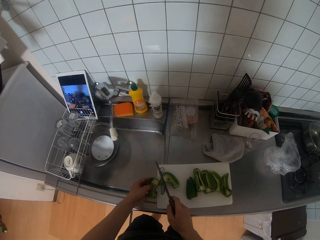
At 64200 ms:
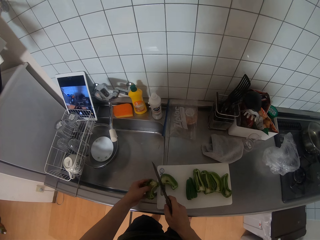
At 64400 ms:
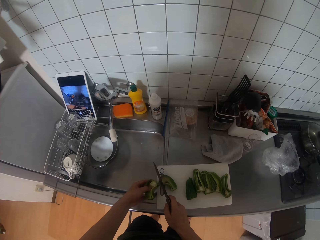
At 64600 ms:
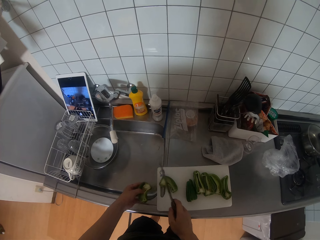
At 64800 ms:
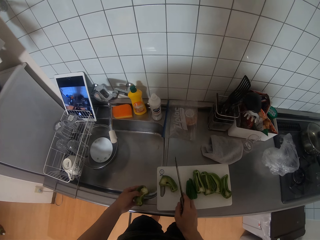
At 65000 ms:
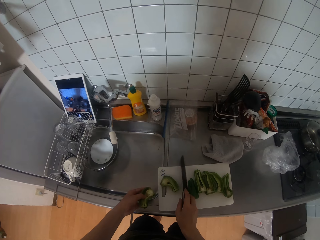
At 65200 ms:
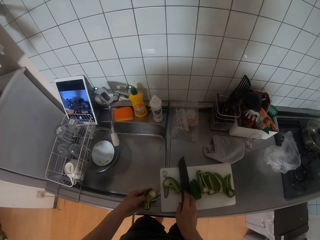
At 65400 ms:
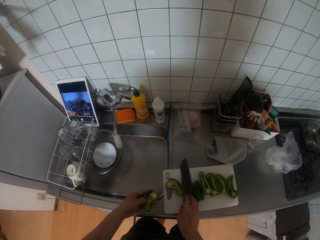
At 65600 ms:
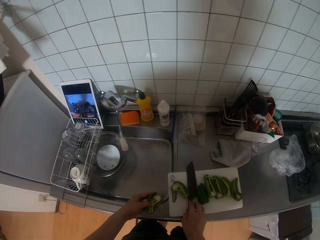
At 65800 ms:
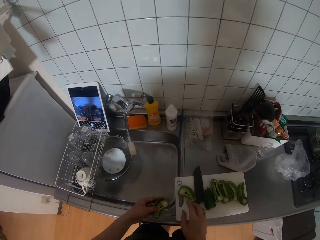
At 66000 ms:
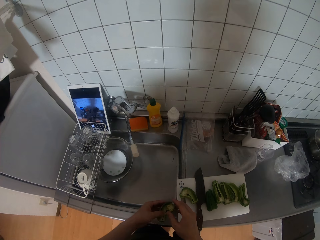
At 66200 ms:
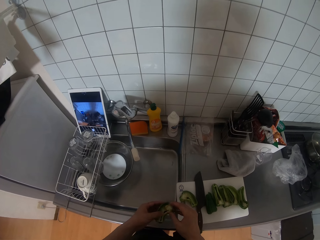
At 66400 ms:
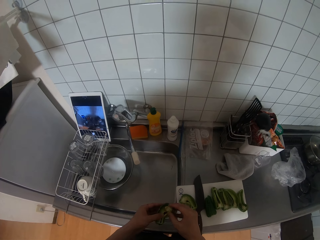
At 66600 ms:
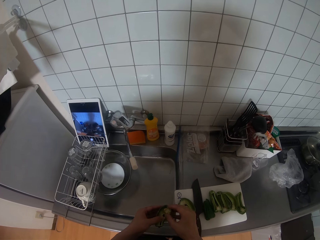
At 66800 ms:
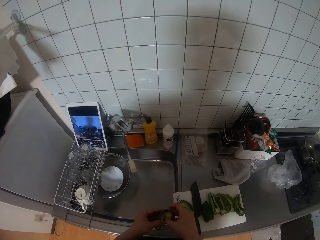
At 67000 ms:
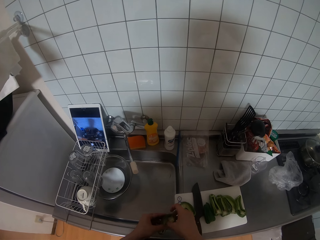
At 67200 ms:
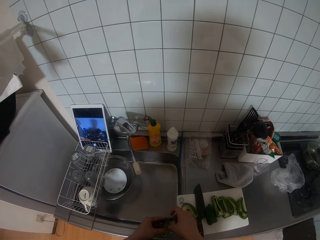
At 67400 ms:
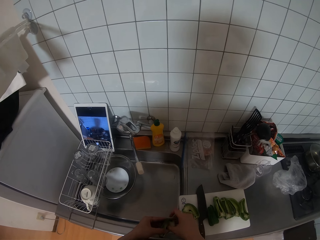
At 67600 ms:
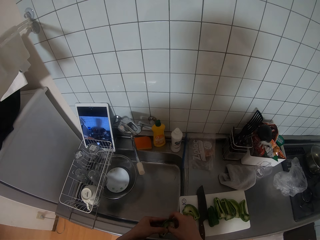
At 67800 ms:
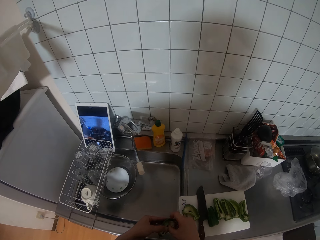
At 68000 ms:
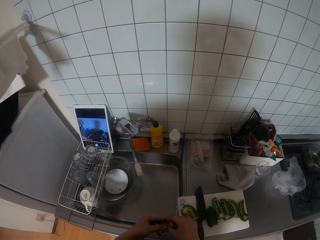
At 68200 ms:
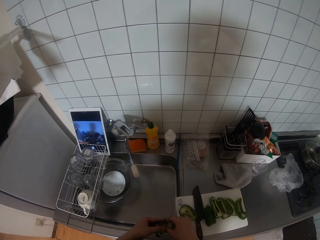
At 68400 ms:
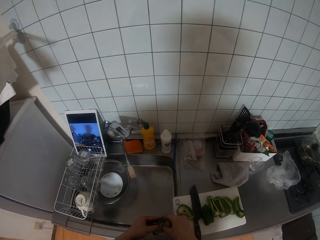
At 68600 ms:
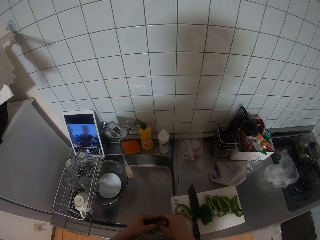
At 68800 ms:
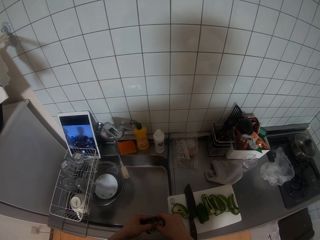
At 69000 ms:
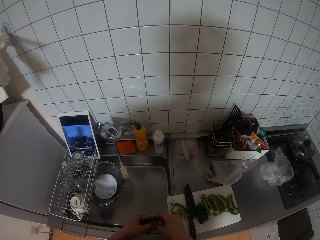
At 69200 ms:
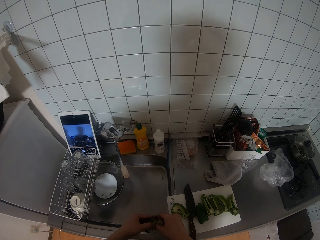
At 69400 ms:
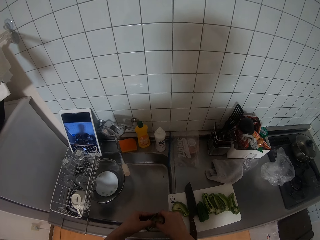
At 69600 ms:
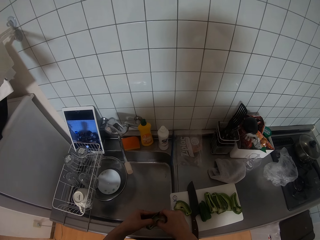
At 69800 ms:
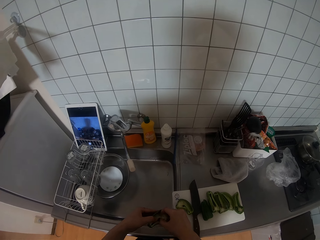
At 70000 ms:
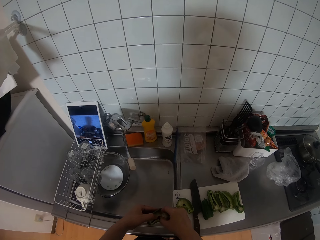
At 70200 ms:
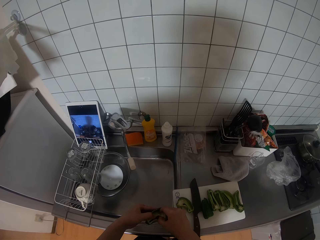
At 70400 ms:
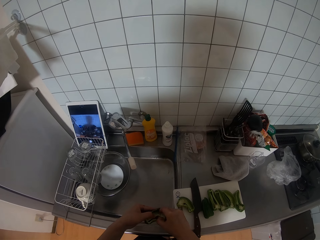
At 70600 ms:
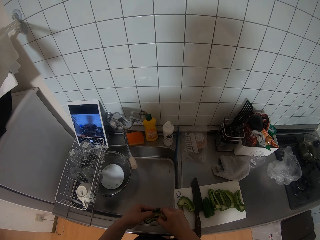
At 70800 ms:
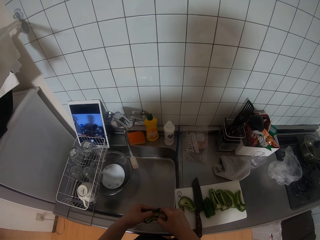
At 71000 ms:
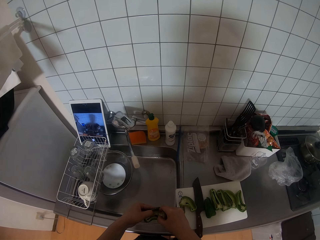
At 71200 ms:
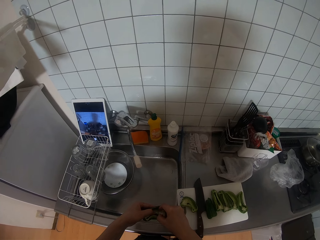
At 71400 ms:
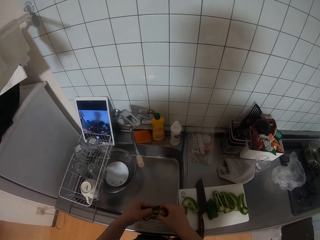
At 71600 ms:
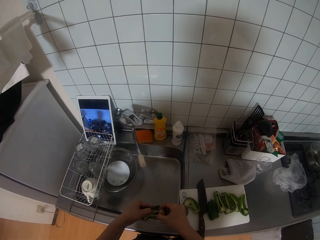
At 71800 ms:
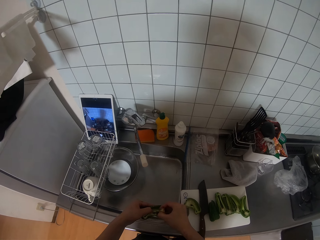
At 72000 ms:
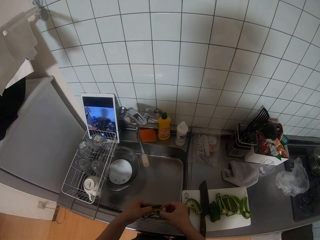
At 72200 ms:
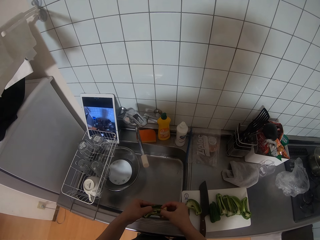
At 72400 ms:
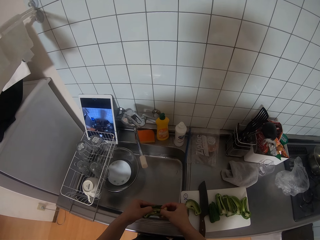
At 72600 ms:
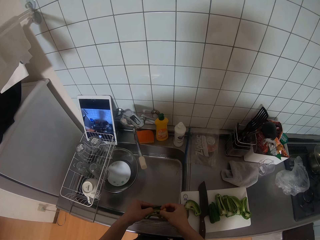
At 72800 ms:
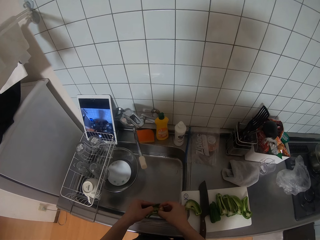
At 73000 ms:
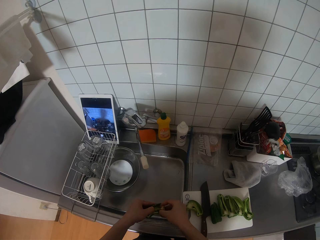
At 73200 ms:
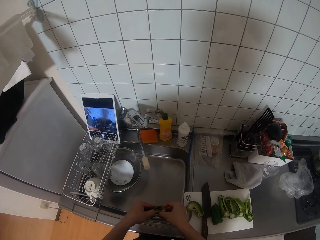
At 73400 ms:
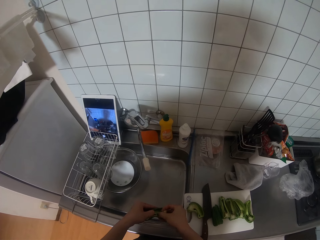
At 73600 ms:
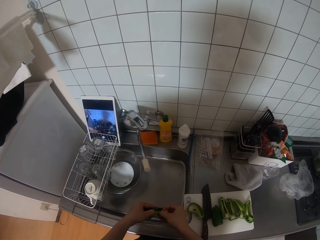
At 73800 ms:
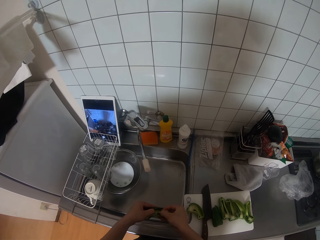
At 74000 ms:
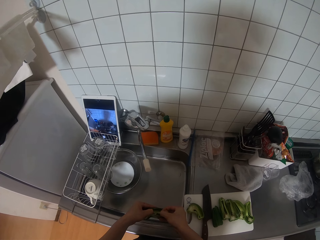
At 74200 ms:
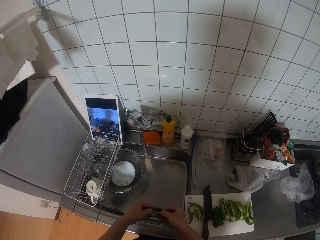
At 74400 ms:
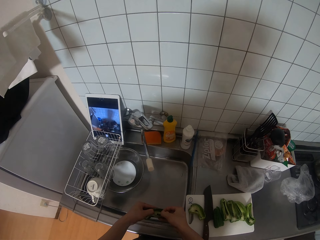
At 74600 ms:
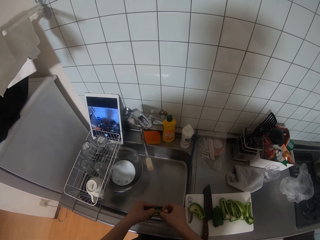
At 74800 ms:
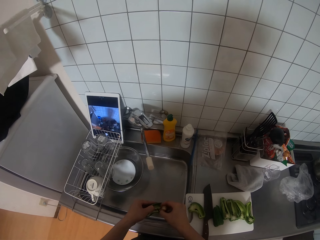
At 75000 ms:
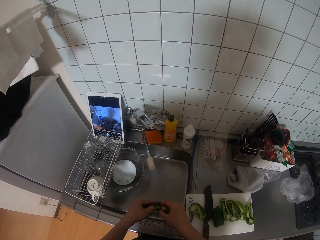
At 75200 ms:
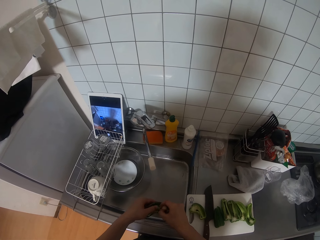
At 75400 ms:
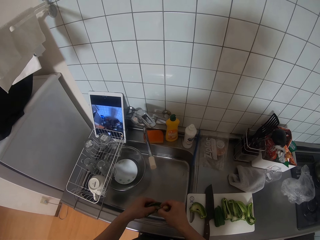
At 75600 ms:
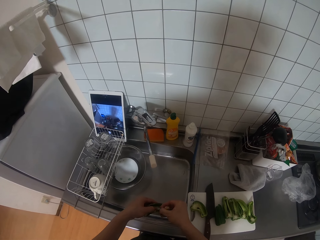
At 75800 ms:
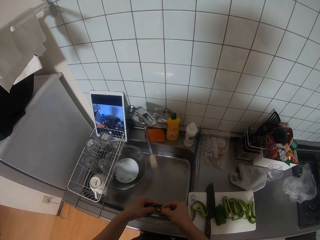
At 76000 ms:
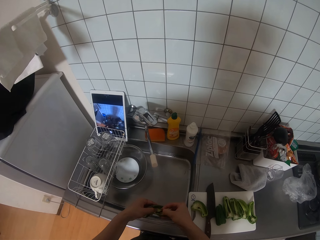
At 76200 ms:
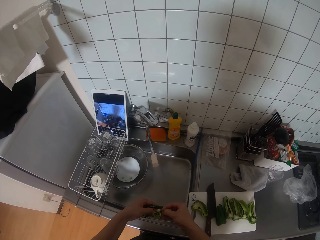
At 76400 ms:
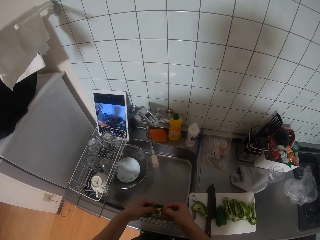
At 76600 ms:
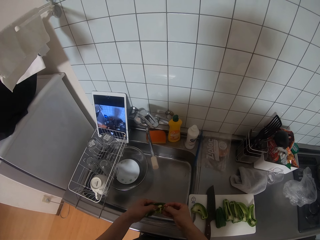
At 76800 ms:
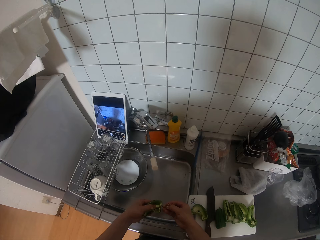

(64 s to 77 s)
The camera wearer drops the knife on the table with her right hand. She cleans pepper seeds with her two hands. She removes the dirt.

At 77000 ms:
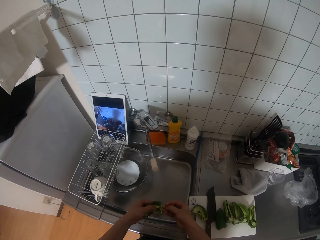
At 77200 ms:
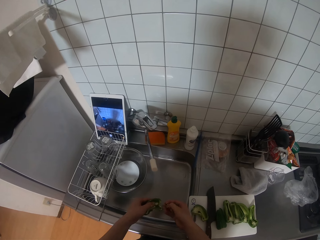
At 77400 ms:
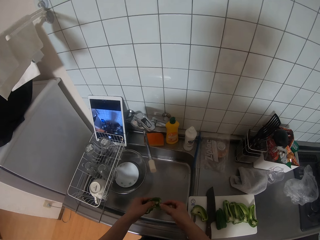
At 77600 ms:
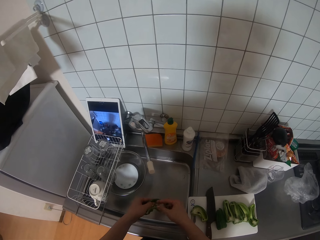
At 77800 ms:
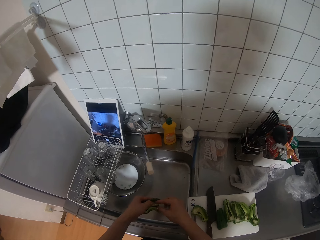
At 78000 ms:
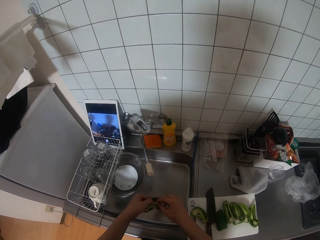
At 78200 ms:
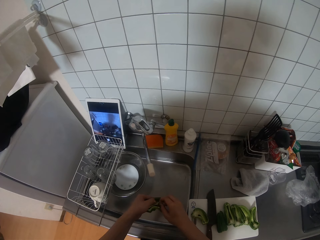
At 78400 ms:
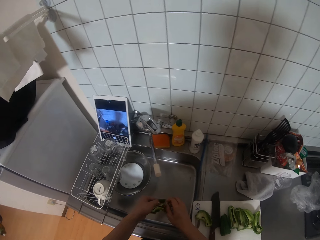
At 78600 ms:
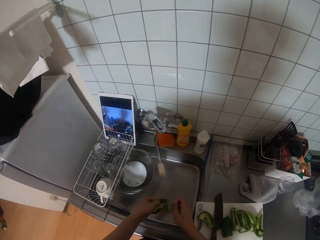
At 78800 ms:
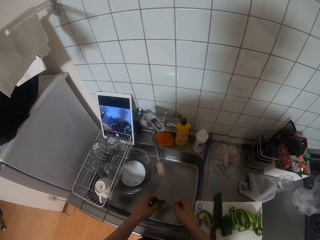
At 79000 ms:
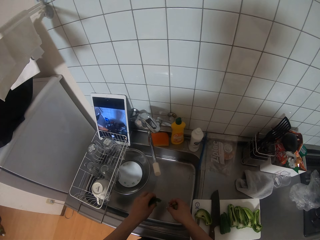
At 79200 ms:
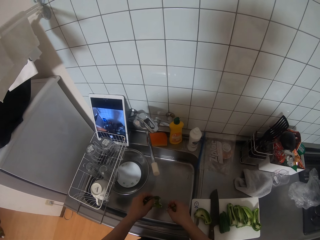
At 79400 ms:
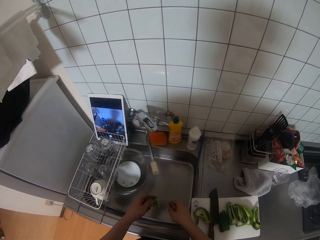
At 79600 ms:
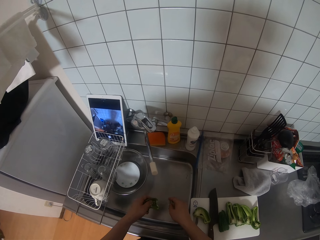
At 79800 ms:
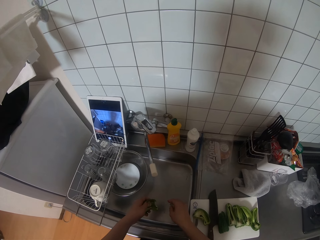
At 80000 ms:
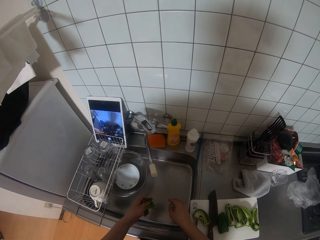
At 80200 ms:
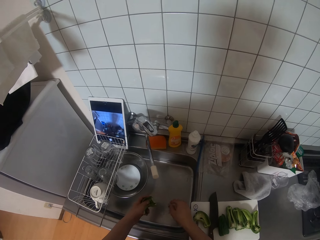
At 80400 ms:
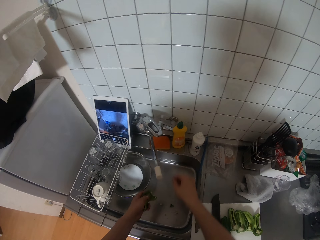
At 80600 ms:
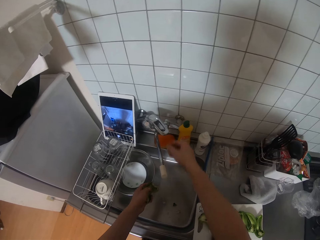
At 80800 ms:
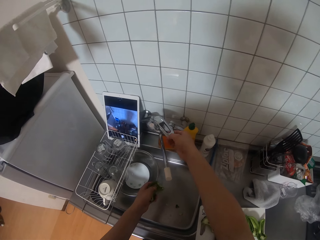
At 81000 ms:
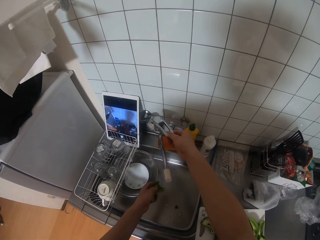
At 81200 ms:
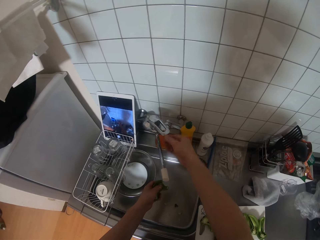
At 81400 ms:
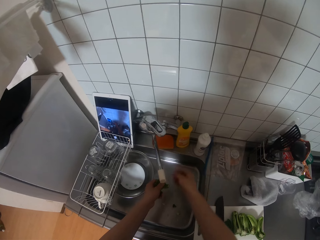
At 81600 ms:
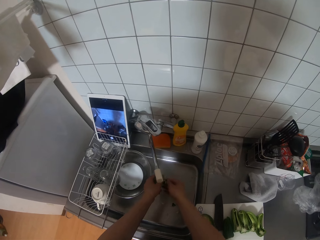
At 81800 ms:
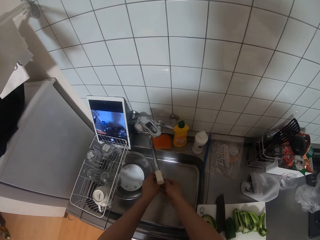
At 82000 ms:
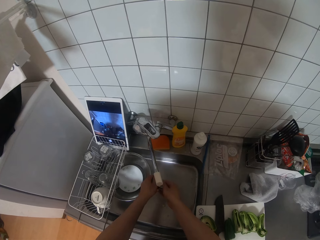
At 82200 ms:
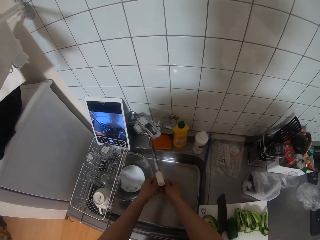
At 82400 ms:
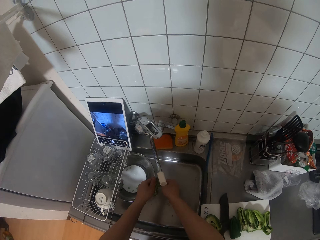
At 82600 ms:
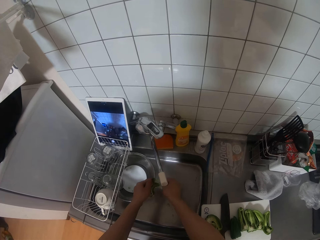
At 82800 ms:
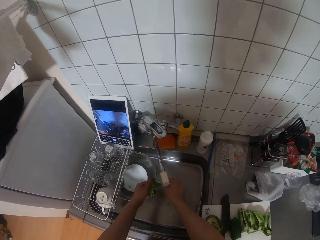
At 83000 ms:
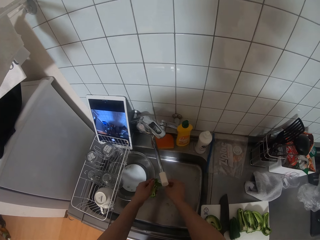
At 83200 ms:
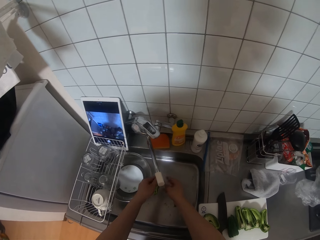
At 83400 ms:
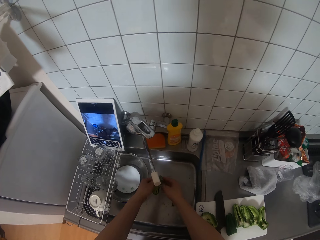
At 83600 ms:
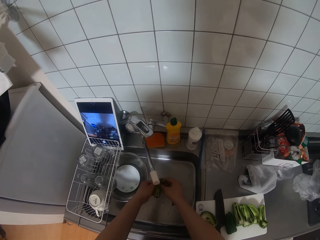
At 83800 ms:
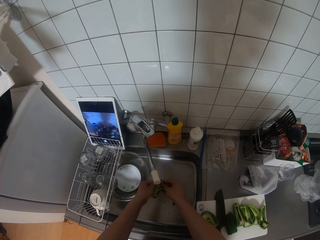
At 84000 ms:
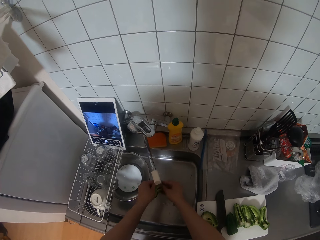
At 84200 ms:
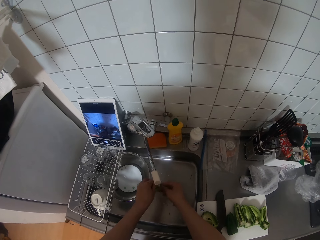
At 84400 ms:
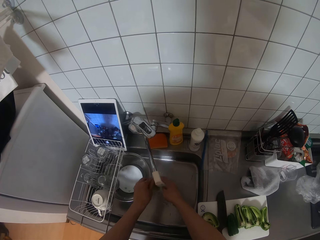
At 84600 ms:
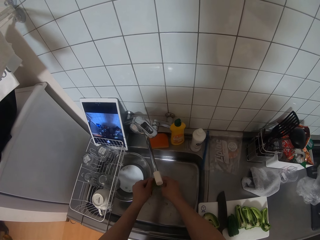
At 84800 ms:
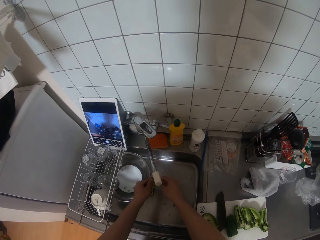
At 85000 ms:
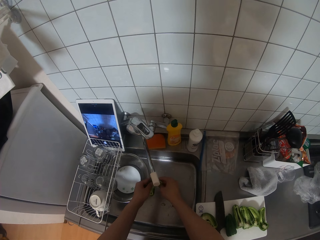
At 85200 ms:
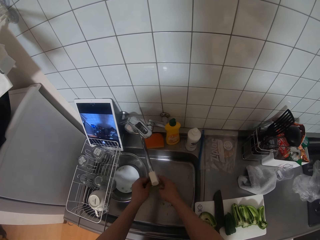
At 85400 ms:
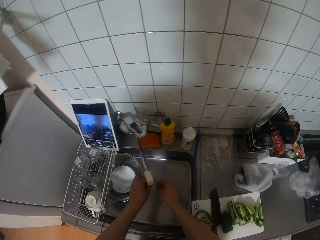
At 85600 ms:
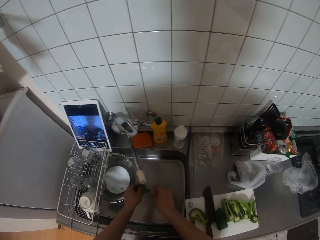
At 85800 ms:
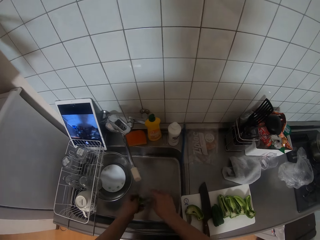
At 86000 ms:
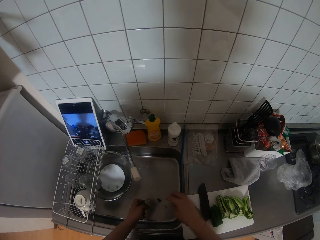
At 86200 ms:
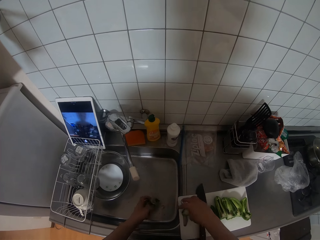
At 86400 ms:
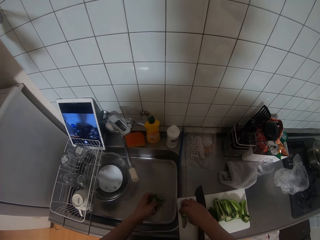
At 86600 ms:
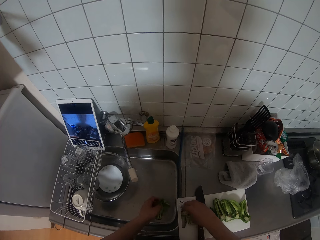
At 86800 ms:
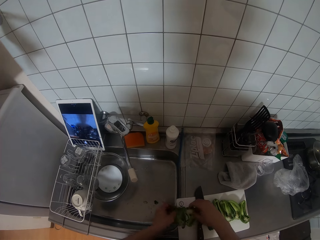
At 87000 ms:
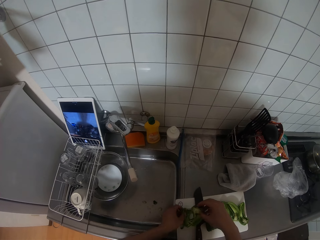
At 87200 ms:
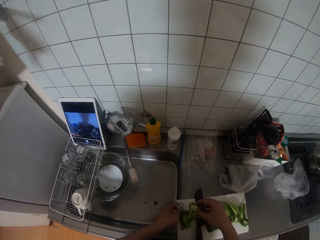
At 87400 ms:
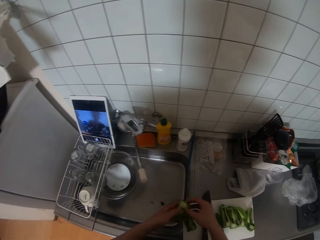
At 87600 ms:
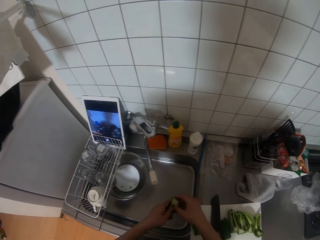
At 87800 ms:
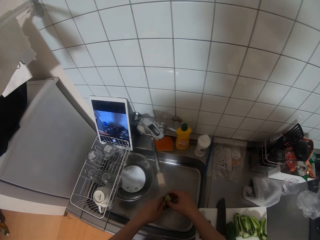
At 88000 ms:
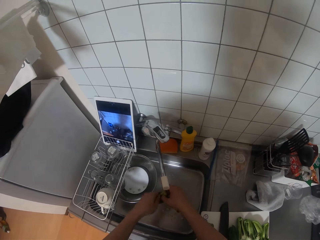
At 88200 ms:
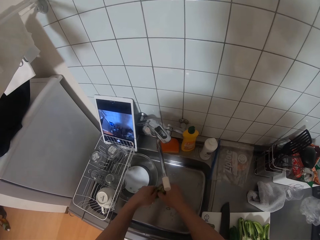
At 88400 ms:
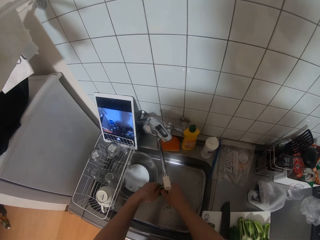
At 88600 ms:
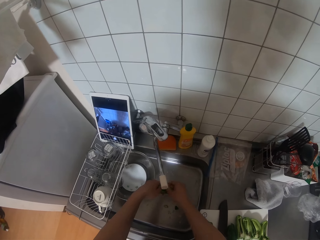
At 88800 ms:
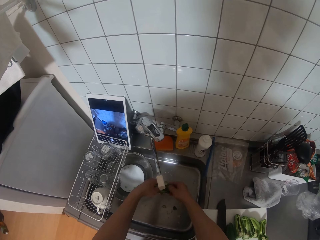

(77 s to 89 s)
The camera wearer turns on the tap with her right hand. She washes the pepper seed under the tap water in the sink. She drops the washed pepper seed on the chopping board with her left hand. She picks another pepper seed from the chopping board with her right hand. She washes the pepper seed in her two hands under the tap water in the sink.
